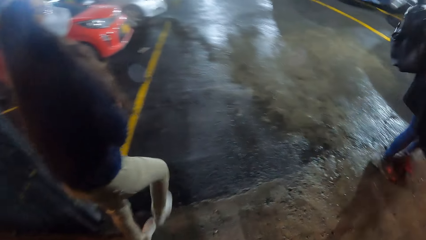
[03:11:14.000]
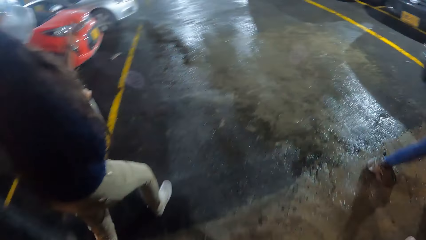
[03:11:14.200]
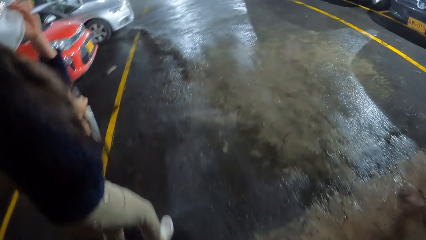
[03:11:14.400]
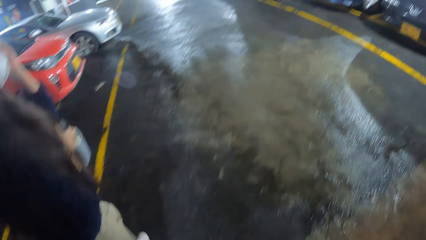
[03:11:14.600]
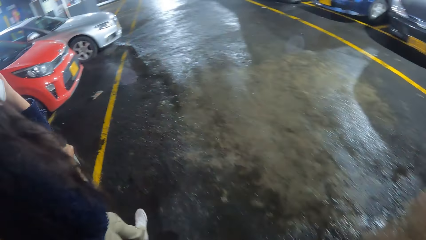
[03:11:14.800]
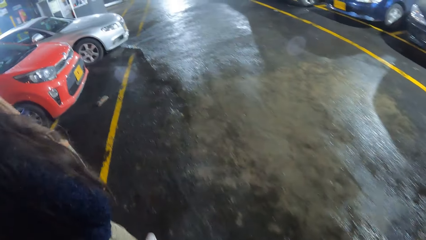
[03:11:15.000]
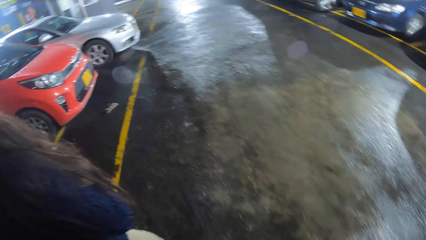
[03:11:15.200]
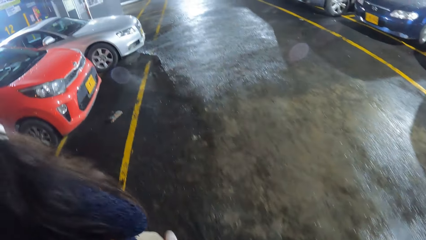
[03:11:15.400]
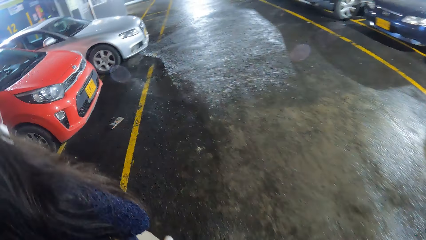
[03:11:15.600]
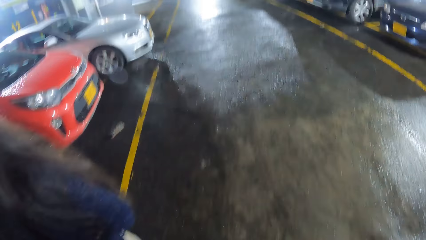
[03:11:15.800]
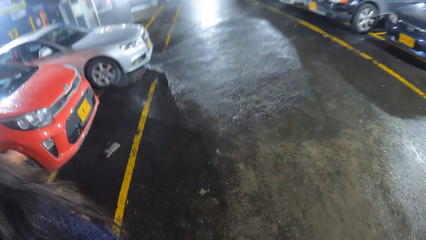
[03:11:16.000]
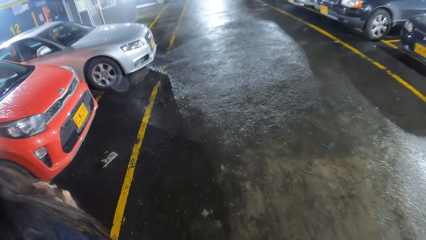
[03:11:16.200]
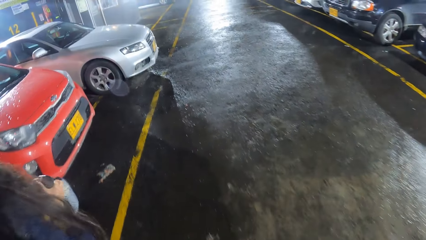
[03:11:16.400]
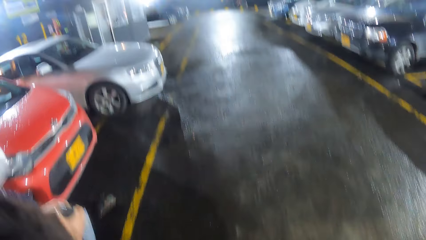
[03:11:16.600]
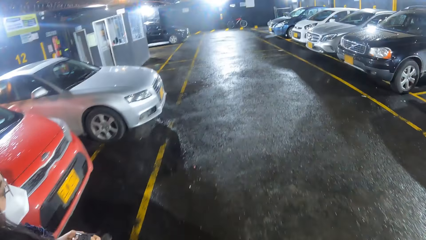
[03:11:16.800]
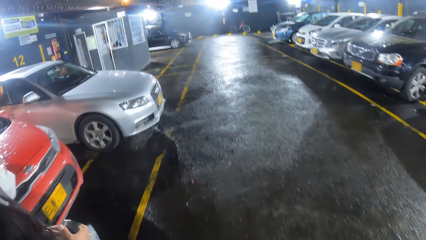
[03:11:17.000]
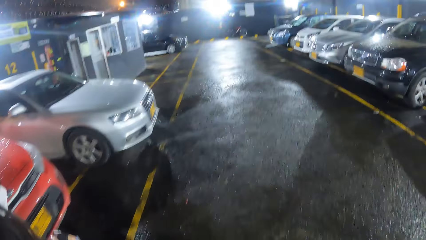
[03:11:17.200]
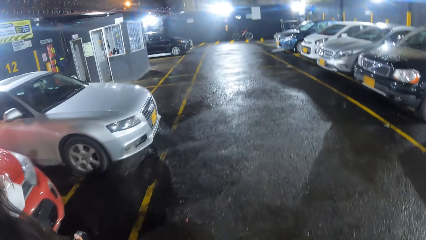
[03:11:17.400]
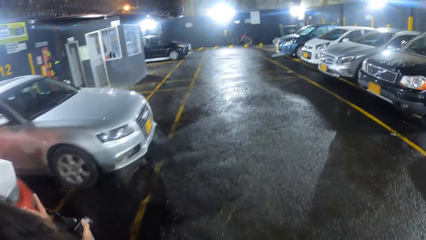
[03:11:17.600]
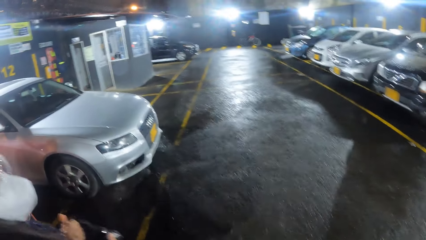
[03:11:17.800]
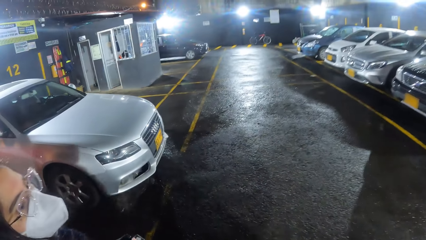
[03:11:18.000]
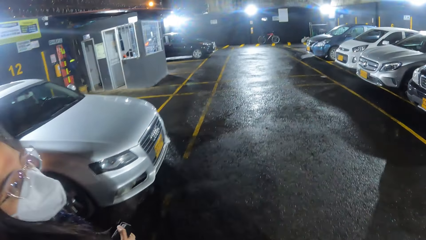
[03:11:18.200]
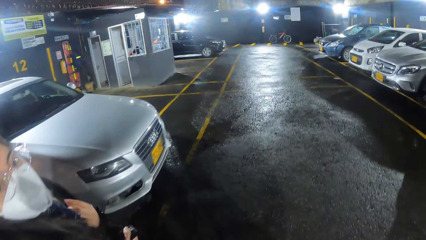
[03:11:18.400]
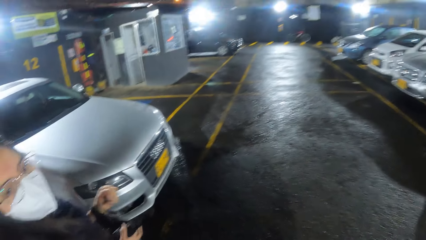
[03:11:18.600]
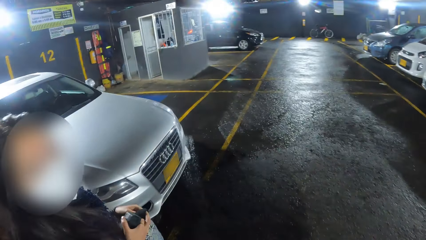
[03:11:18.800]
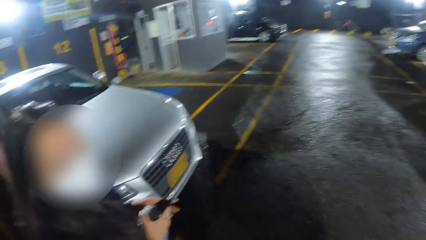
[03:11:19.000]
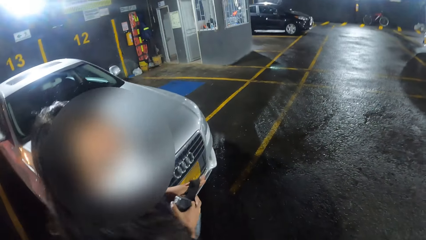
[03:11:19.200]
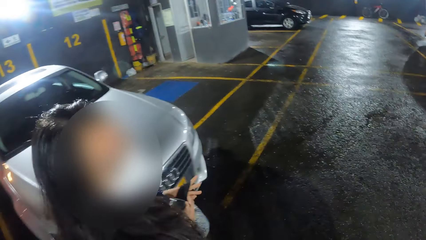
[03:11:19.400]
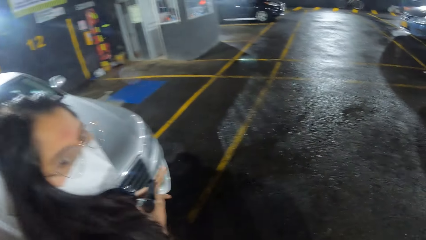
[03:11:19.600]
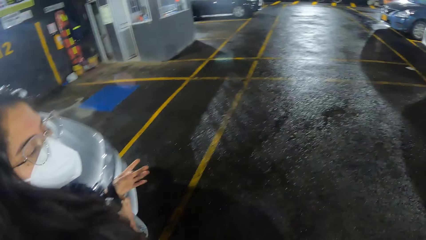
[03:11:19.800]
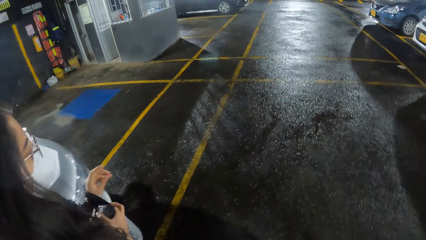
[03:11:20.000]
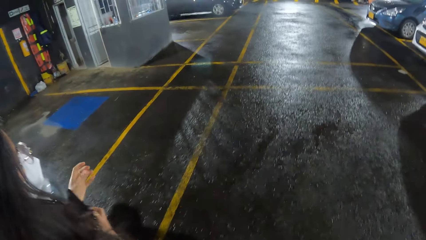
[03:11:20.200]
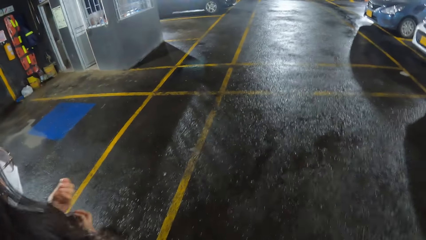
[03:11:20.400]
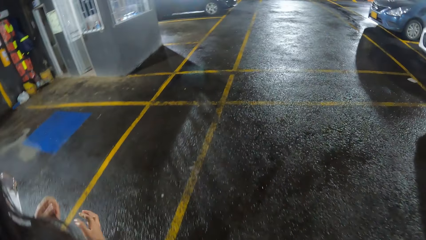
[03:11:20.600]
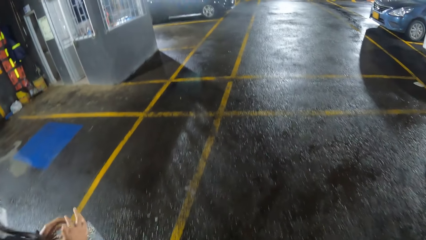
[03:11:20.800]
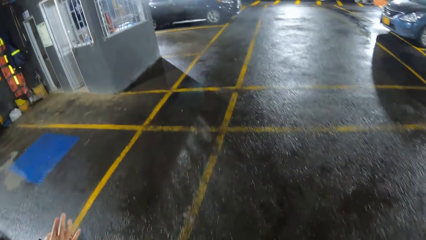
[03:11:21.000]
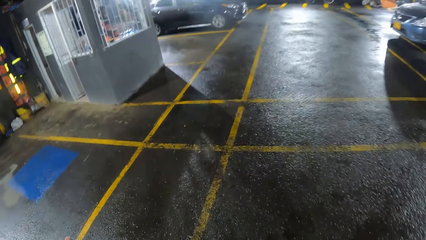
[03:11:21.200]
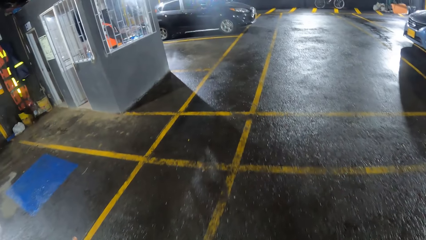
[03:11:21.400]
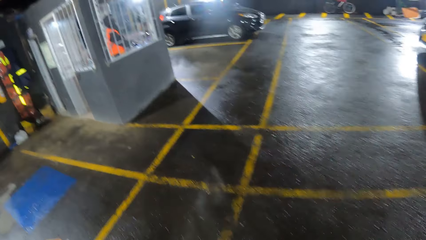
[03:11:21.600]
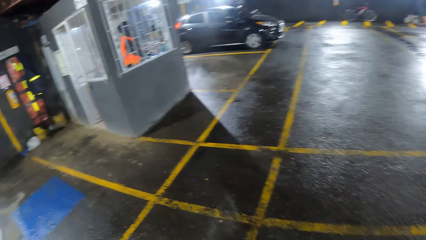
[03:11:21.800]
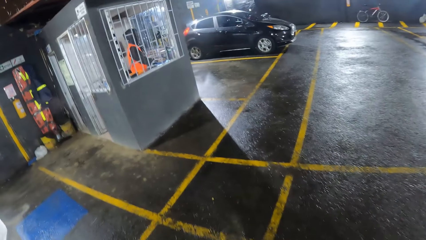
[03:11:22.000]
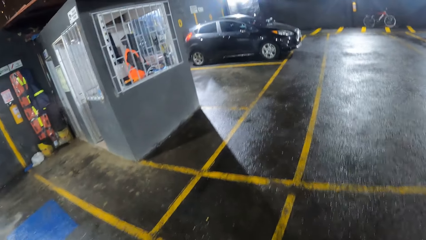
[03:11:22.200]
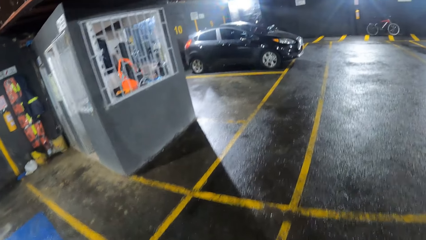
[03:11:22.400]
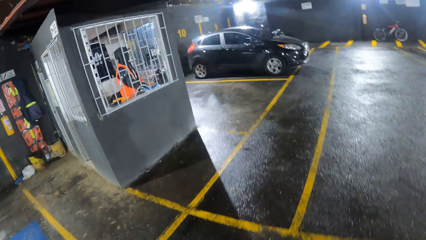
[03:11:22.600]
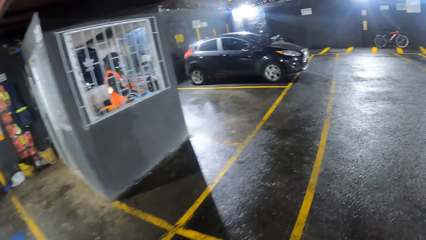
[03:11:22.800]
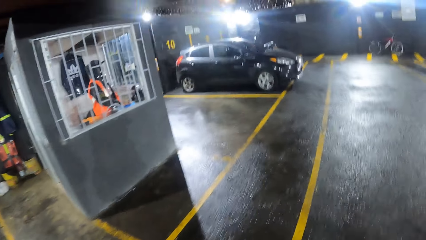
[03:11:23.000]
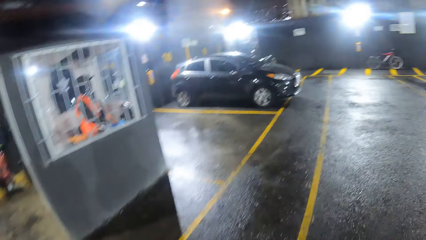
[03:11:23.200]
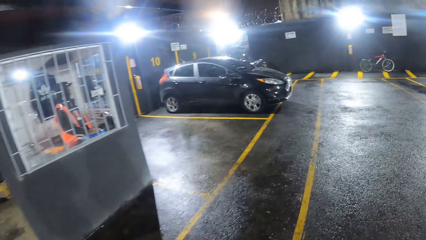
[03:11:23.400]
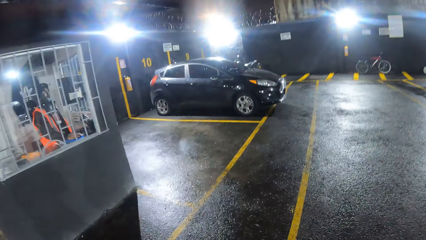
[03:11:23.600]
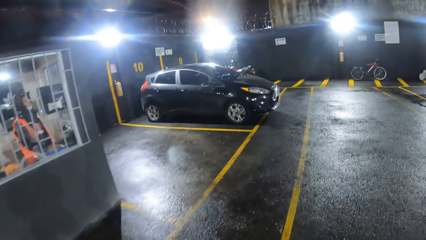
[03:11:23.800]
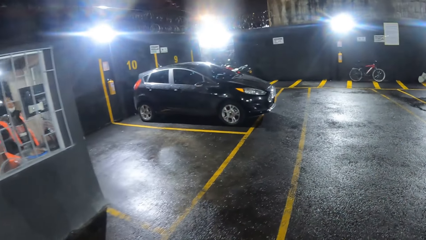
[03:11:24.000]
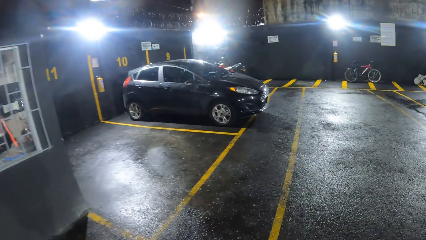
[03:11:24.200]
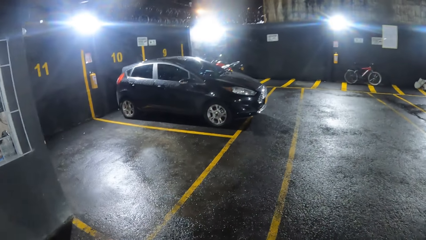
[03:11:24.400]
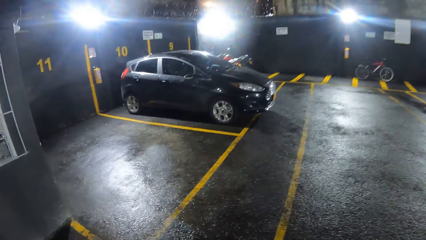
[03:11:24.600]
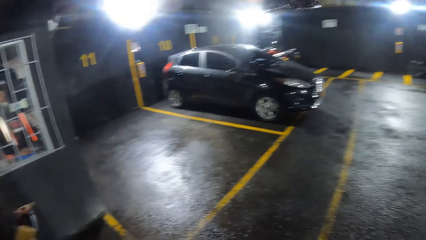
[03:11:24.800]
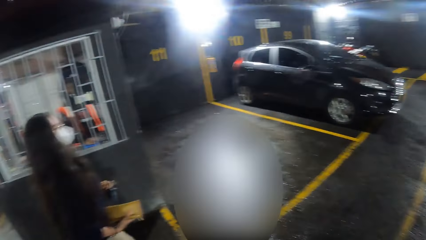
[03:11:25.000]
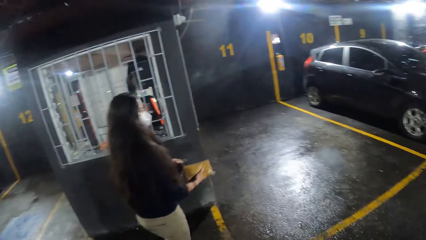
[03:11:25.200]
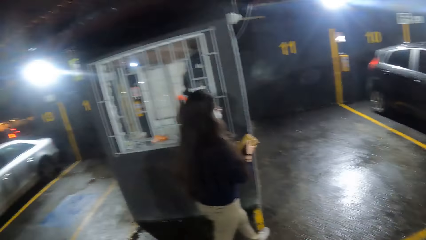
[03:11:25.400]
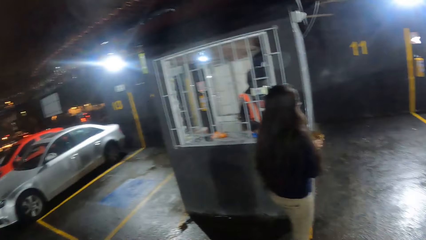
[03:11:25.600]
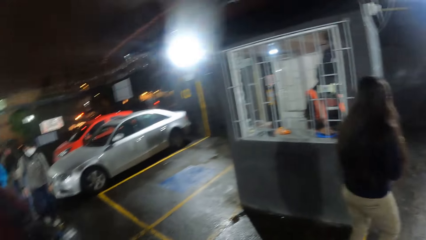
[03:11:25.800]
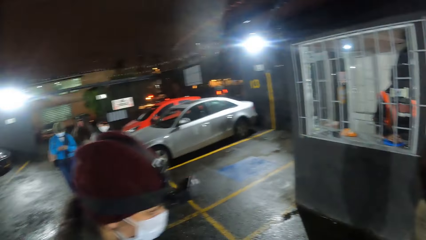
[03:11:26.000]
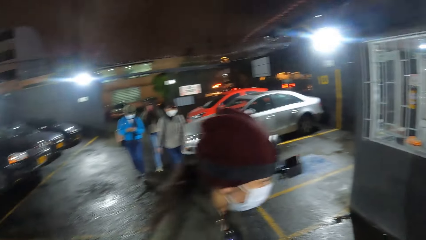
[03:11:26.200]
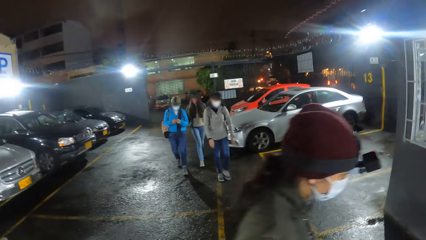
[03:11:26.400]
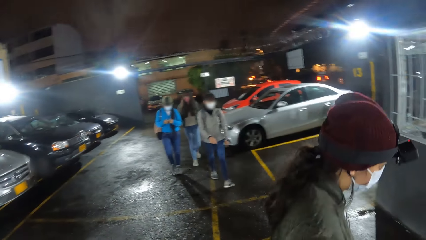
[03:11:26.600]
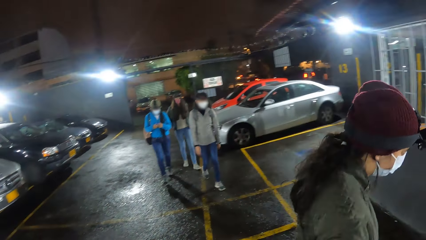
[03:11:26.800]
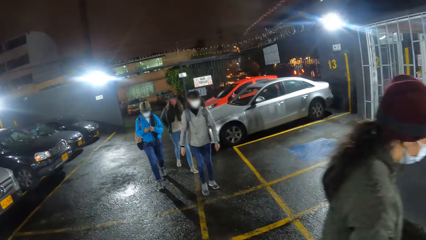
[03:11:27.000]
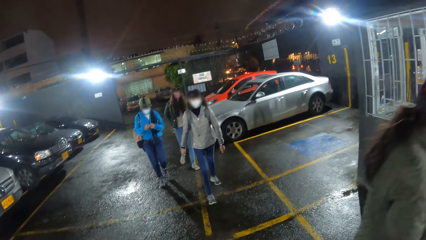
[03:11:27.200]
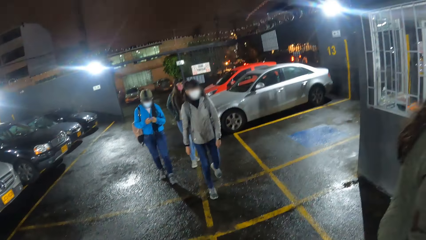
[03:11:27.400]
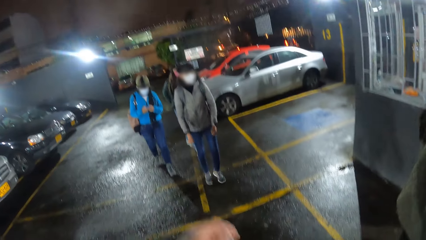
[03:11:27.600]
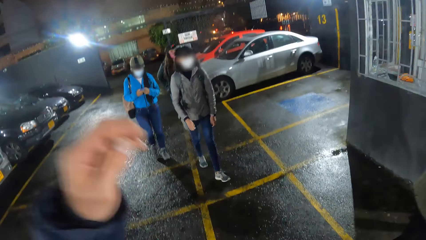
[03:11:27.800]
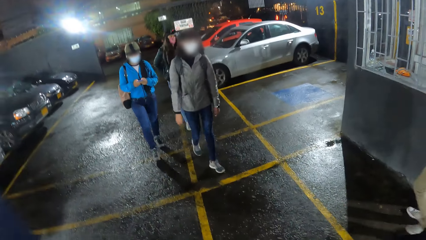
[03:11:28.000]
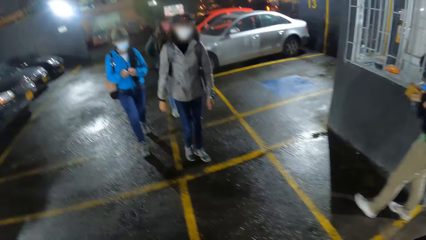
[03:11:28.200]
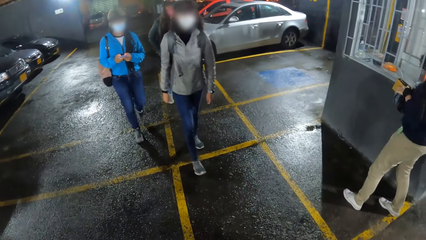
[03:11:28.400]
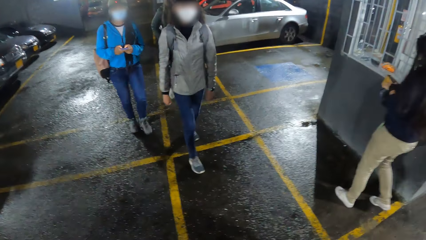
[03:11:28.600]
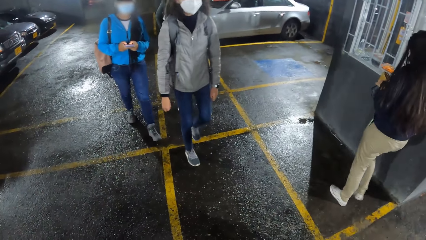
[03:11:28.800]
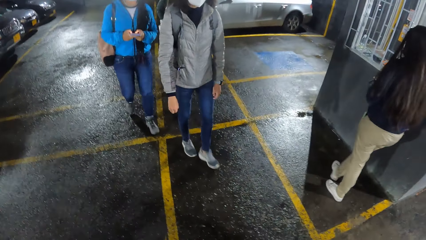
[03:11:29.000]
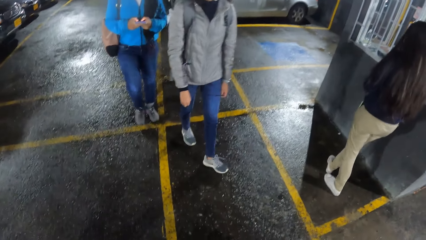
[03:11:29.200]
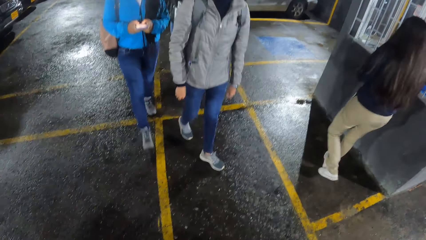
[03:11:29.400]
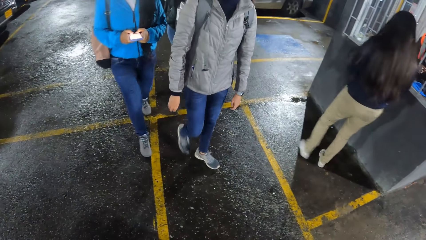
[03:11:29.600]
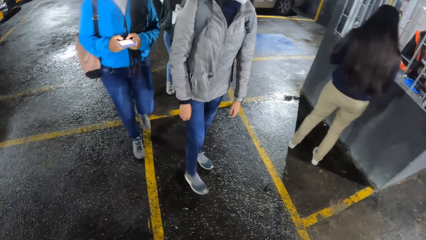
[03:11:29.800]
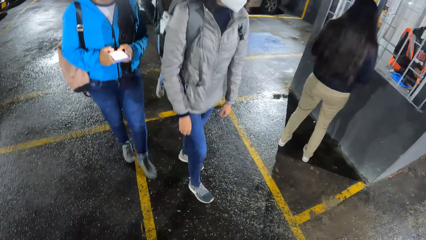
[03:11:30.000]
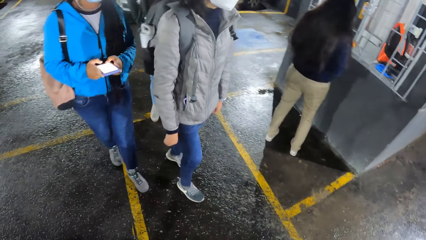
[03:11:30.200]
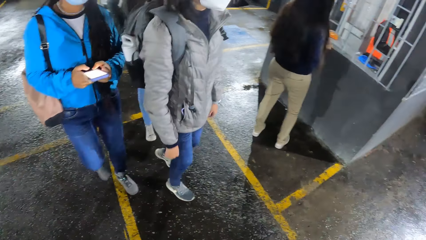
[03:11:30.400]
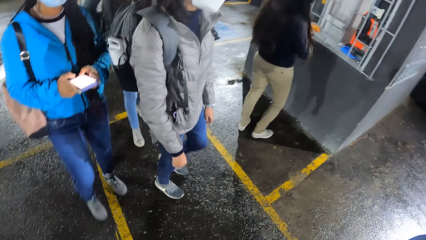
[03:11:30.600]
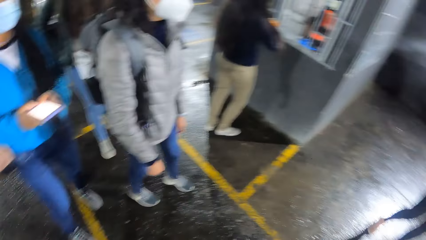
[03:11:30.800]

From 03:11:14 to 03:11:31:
The camera wearer walks on the side of the road. The fifth woman wraps a strap of the camera around her left hand.
